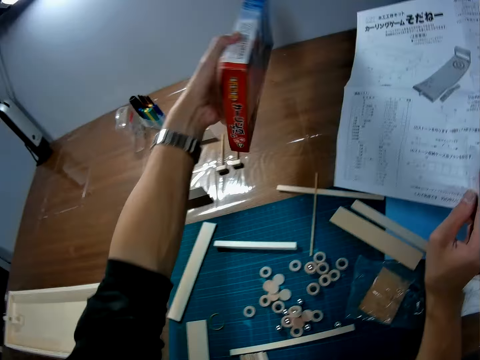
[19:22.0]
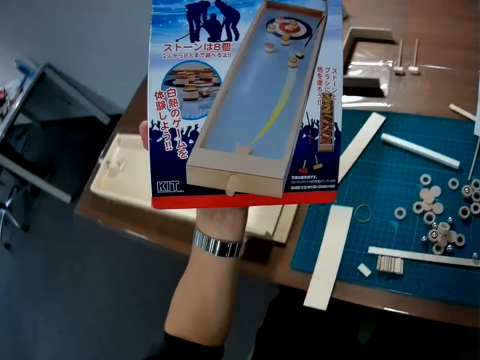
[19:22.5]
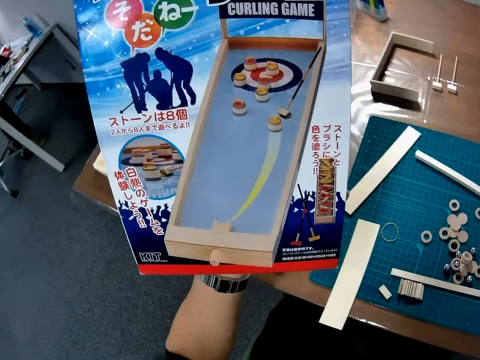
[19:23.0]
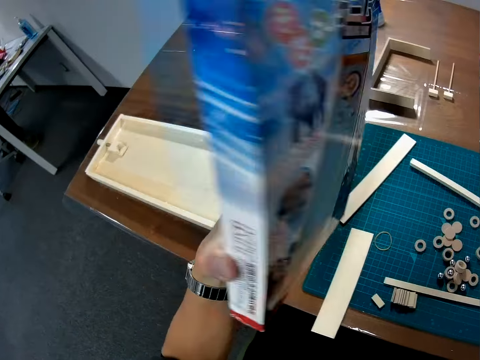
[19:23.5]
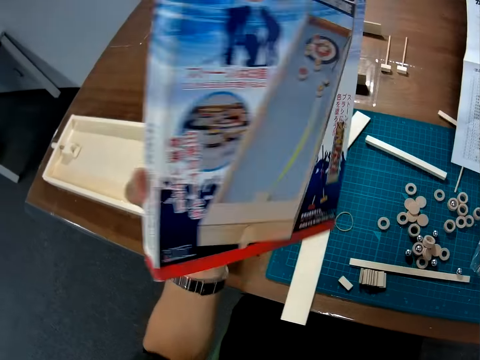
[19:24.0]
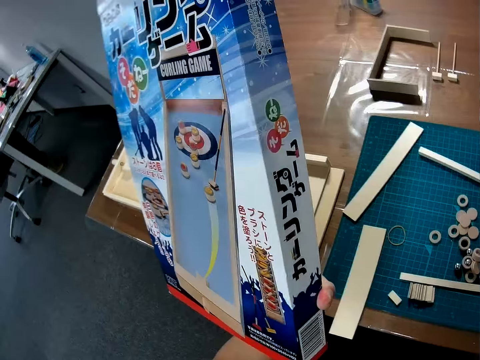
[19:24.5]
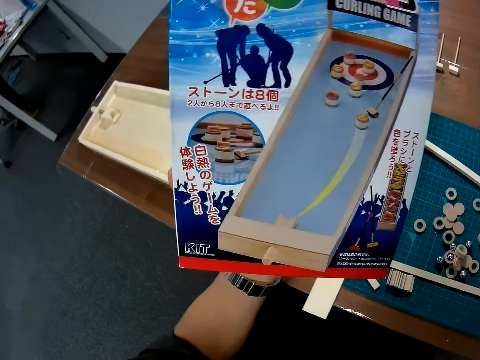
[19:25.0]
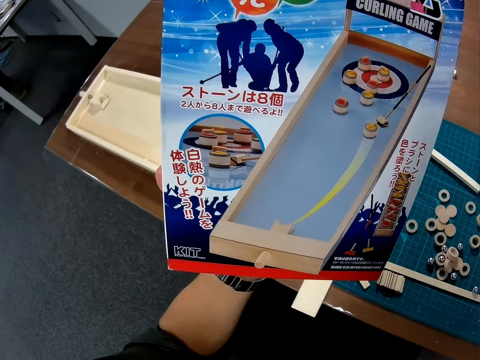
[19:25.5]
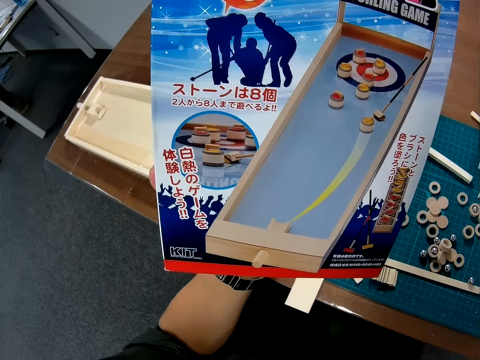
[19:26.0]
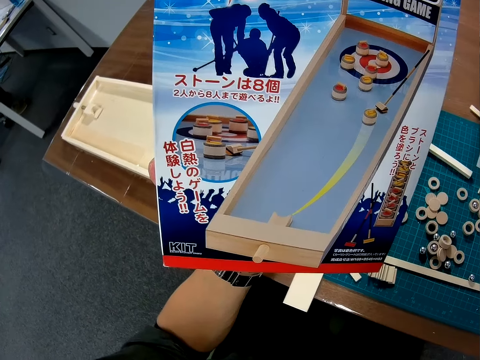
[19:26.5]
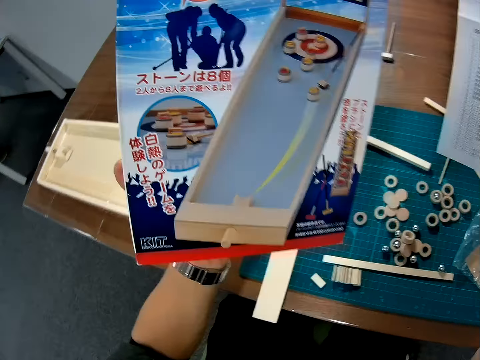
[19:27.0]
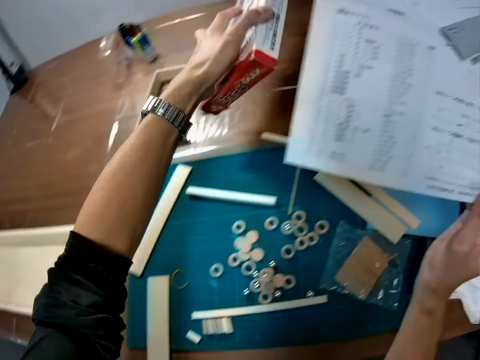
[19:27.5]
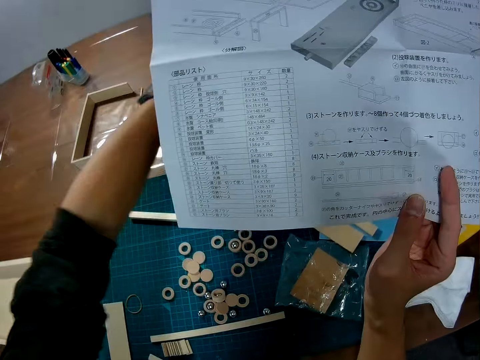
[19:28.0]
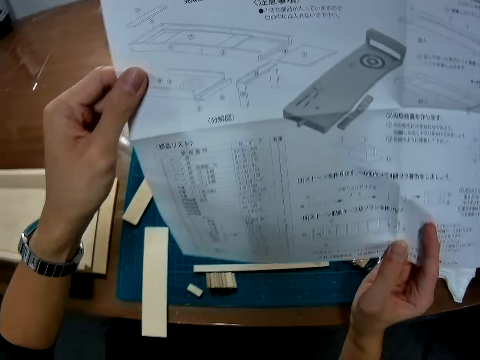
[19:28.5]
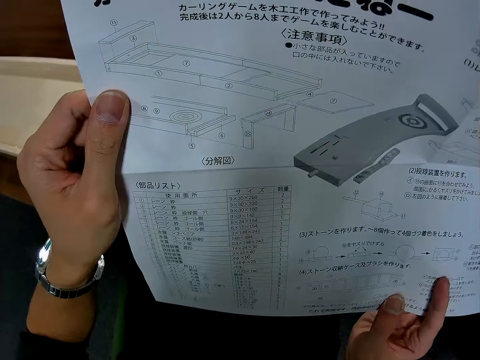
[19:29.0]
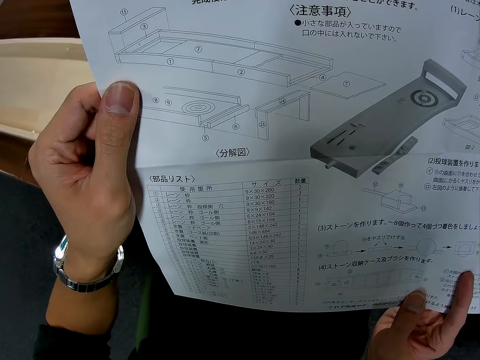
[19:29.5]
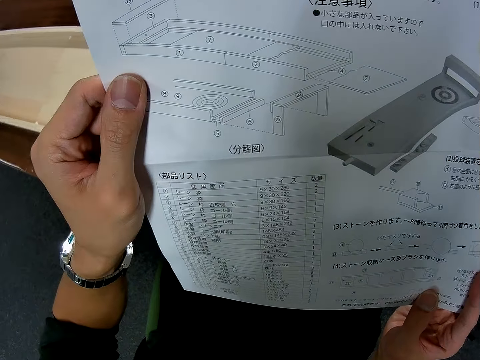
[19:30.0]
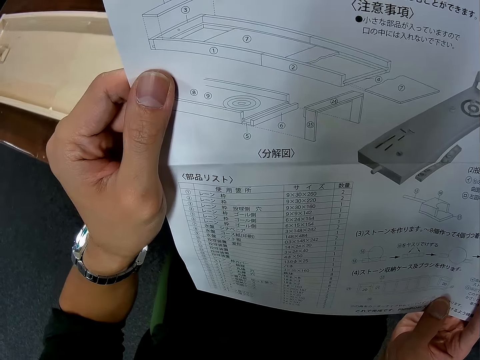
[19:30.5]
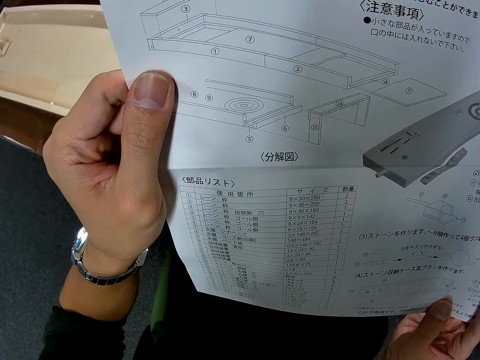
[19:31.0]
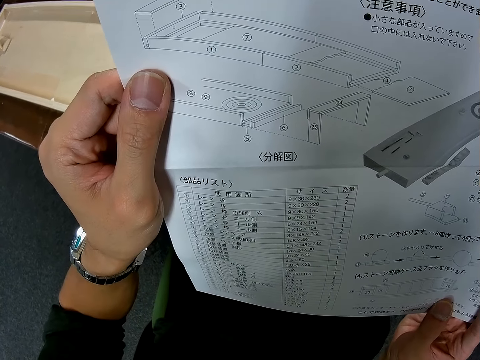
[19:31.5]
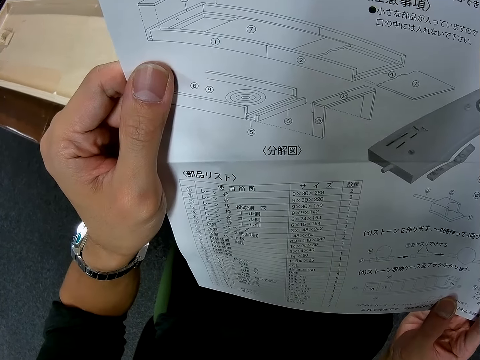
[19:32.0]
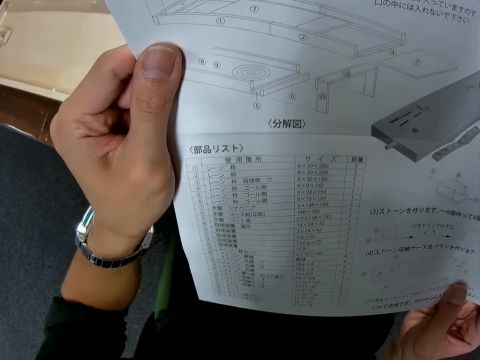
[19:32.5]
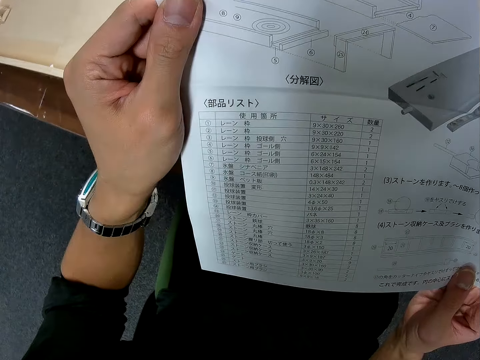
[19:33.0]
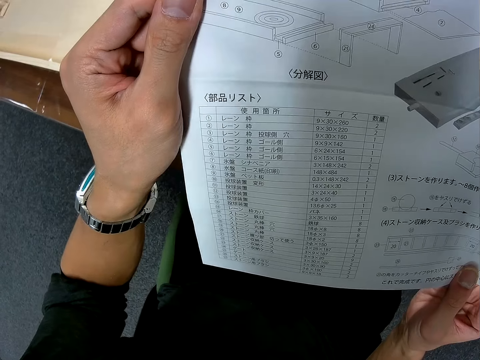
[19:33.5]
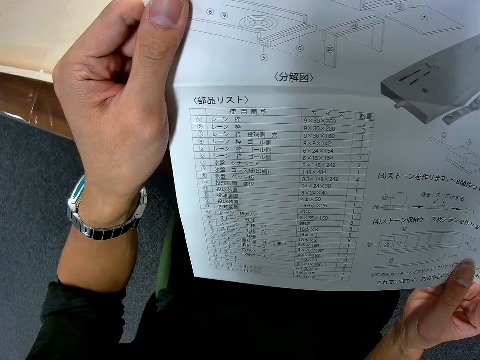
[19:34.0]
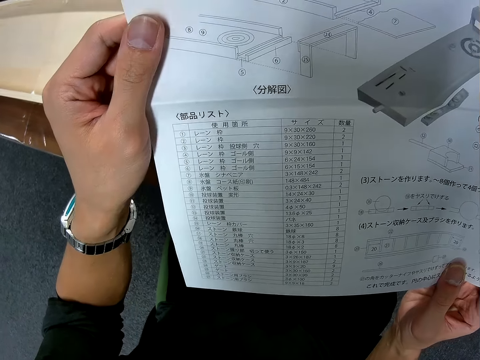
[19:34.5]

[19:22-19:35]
The camera wearer drops the carton on the table. He reads from the paper in his hand.

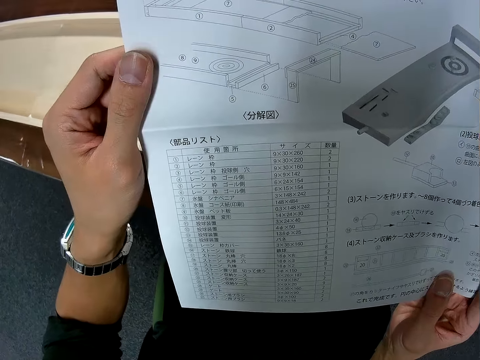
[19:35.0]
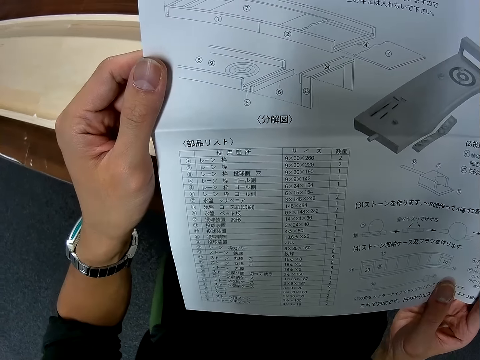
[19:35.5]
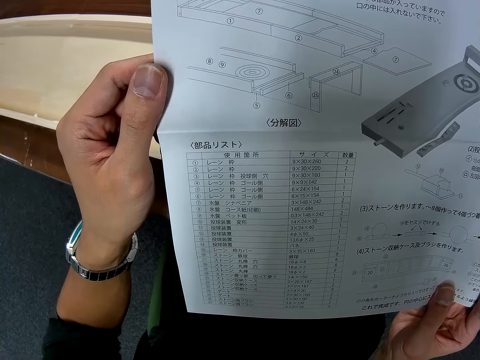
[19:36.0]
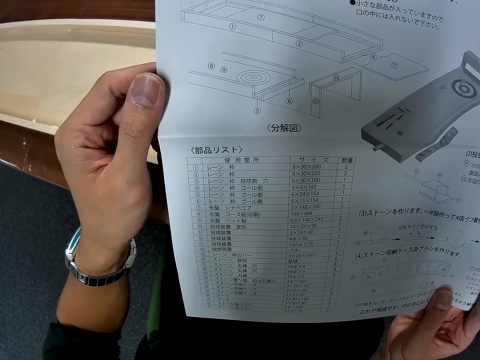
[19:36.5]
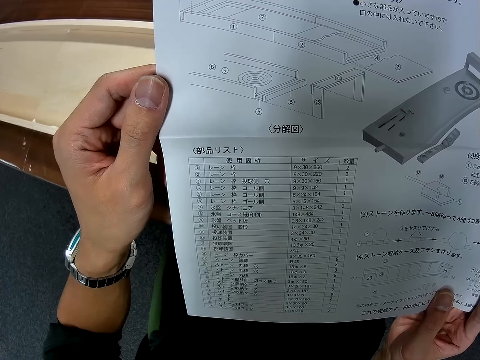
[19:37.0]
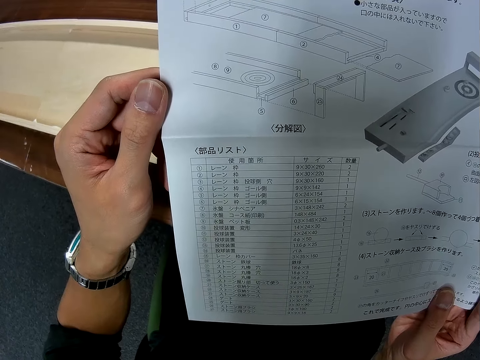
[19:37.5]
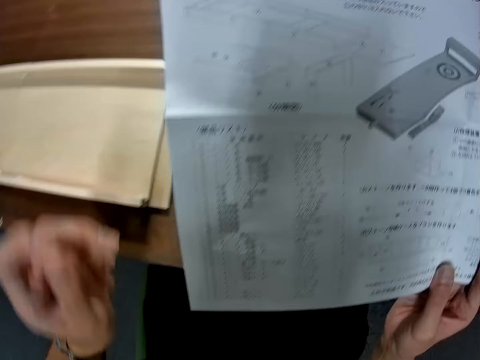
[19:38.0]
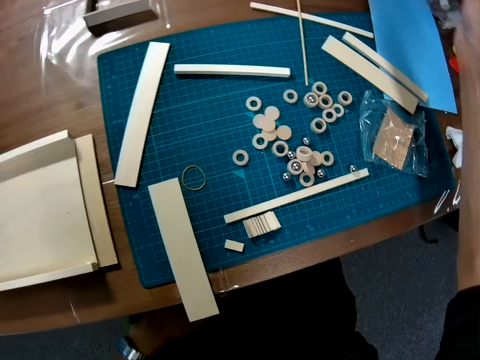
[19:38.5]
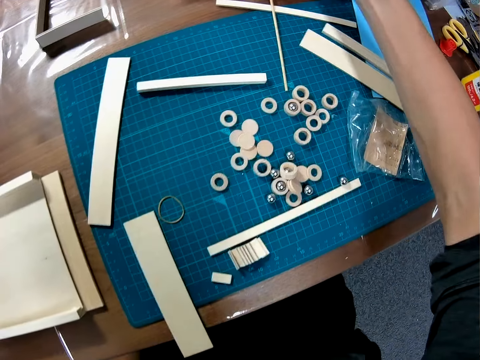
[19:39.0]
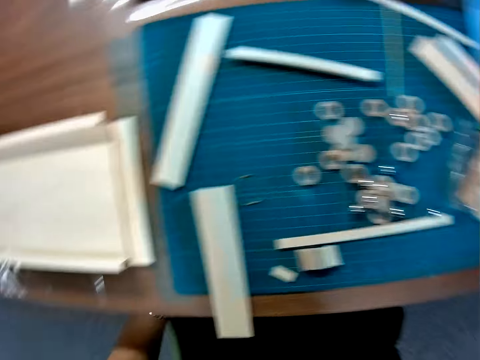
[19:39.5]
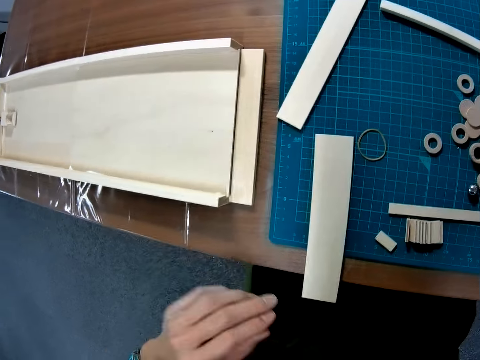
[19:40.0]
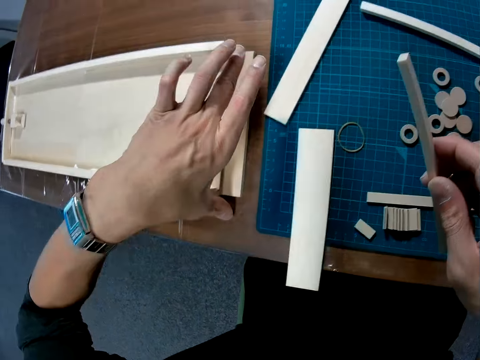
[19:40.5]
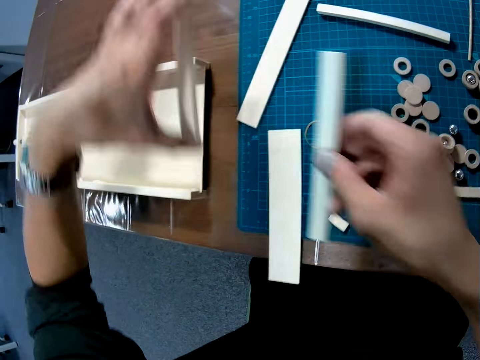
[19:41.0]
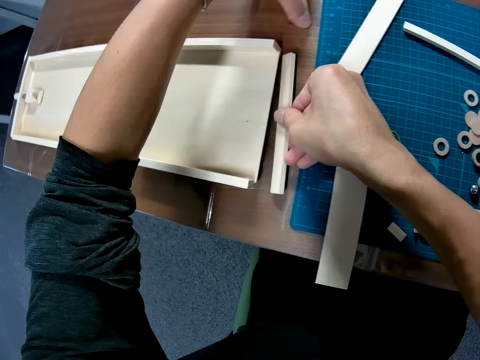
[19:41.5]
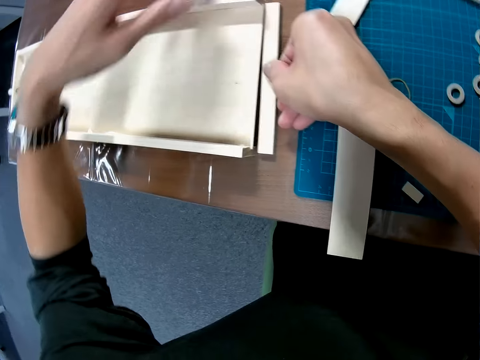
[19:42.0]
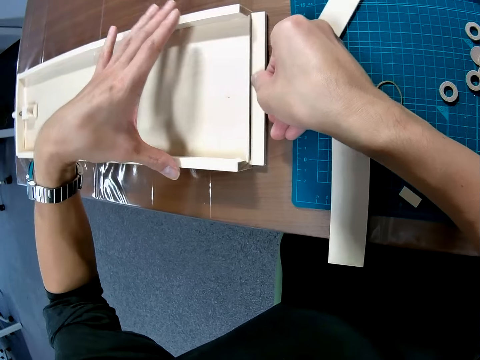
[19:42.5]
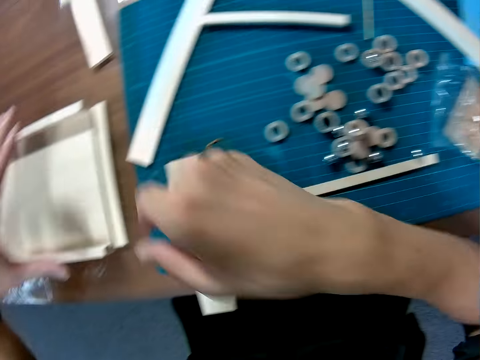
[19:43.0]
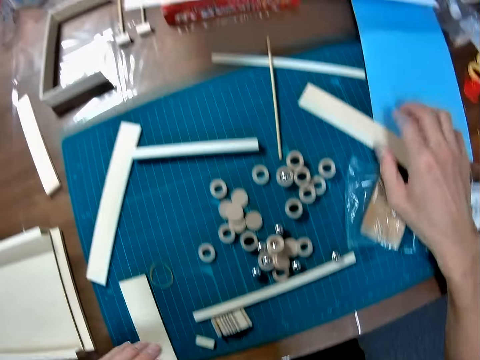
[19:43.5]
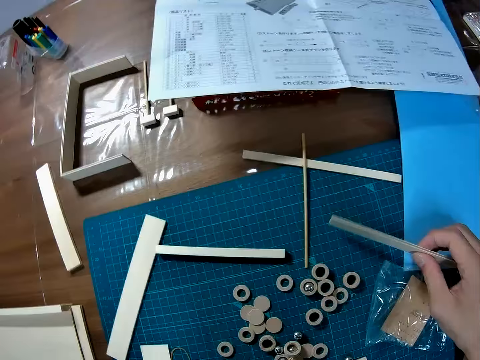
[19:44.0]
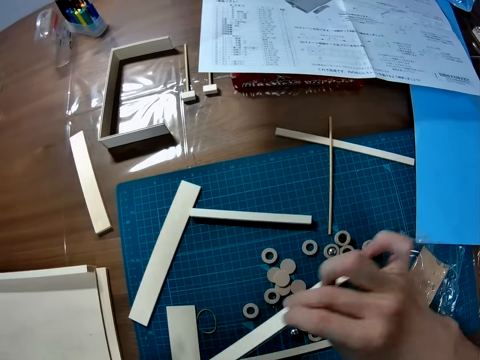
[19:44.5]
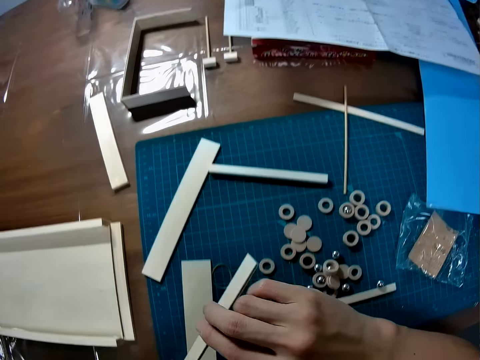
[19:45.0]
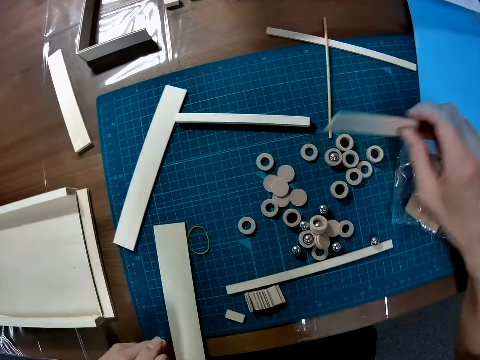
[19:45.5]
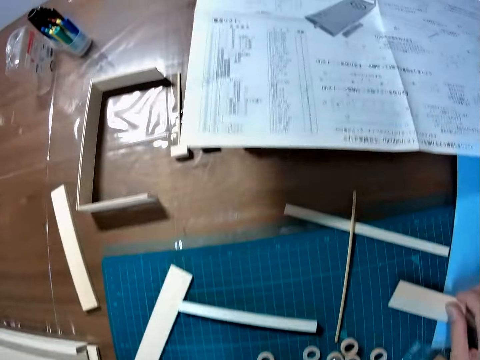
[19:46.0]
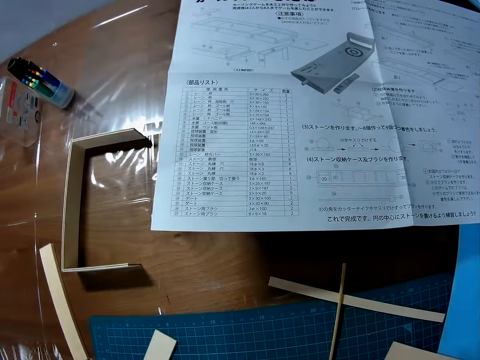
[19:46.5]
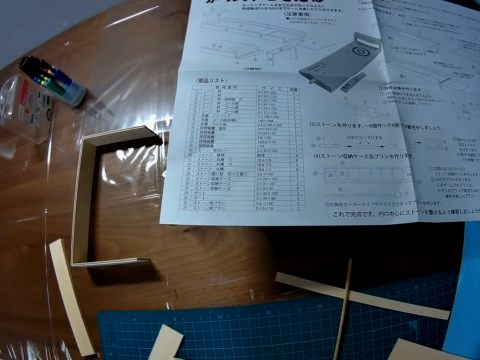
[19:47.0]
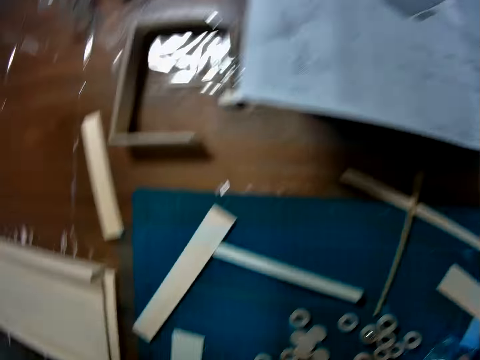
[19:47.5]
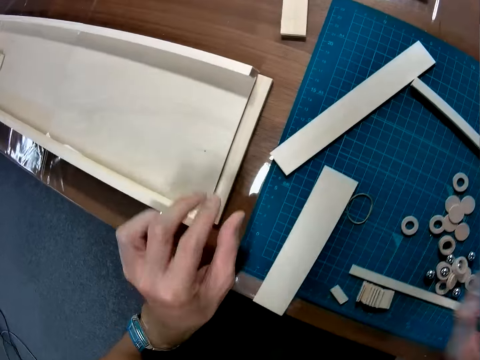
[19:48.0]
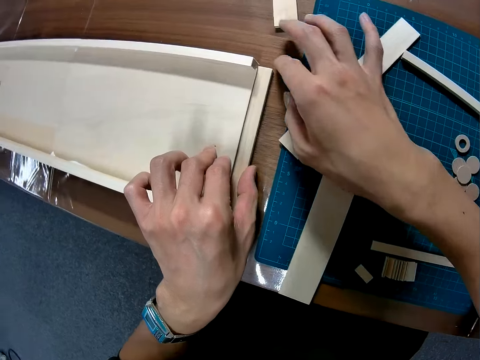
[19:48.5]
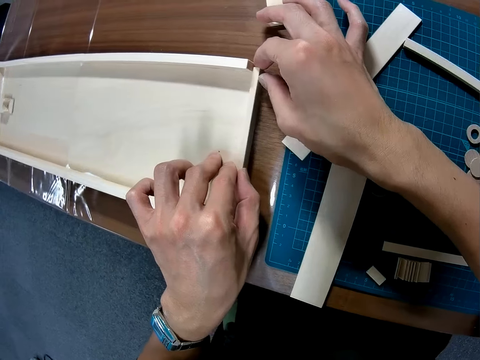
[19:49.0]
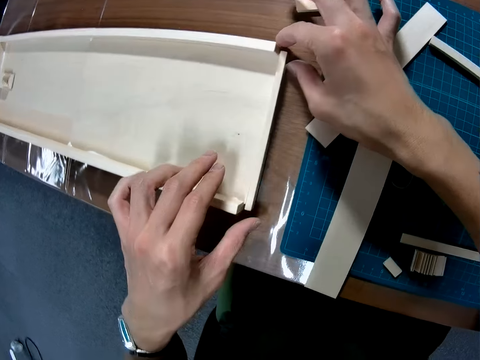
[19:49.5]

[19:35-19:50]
The camera wearer pulls his hand off the modeling manual. He drops the paper on the table. He picks up the piece of wood on the table. He puts a piece of wood against the wood on the table. He joins the modeling piece to a model. He pulls his hand off the model. He picks up the piece of wood on the table. He drops the piece of wood on the table, on the cutting mat. He adjusts the piece of wood on the table. He joins the modeling piece to the model.
